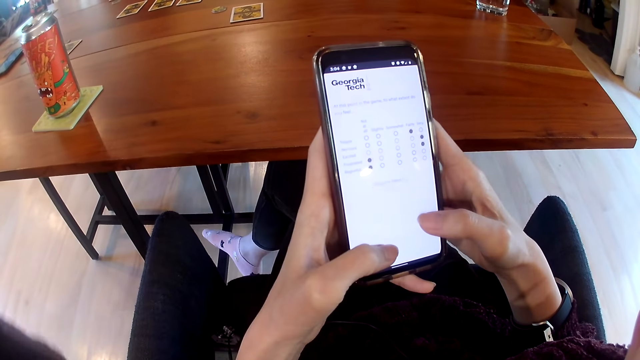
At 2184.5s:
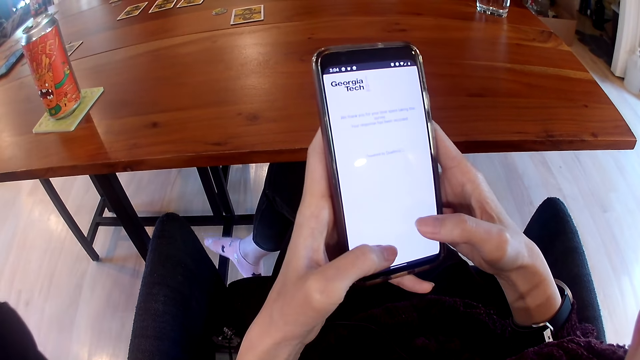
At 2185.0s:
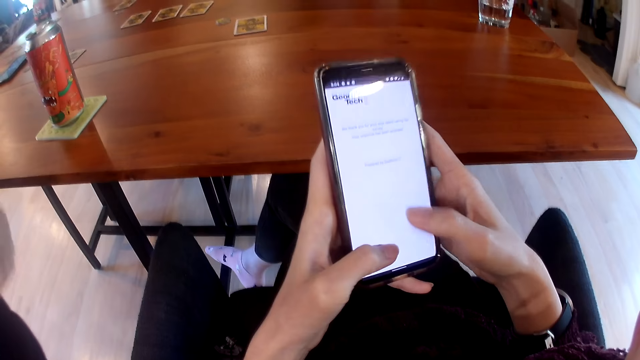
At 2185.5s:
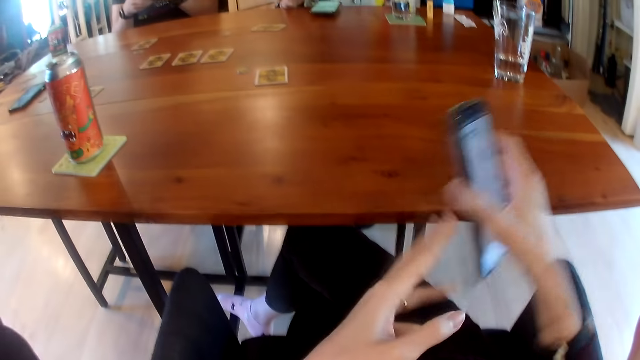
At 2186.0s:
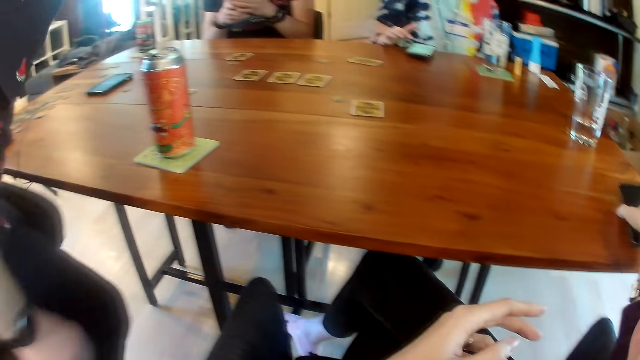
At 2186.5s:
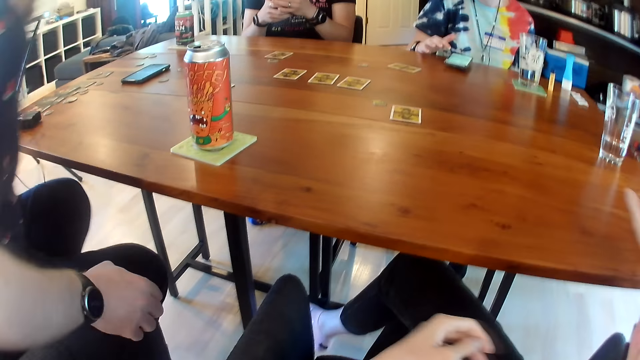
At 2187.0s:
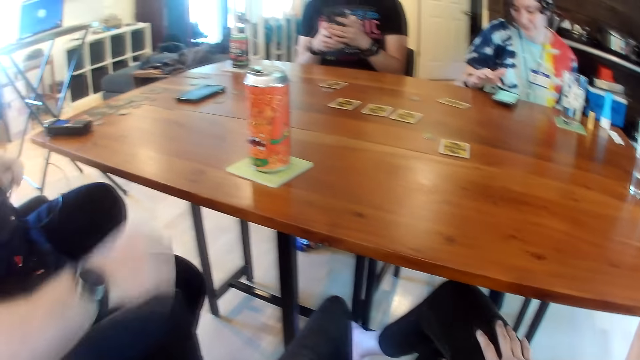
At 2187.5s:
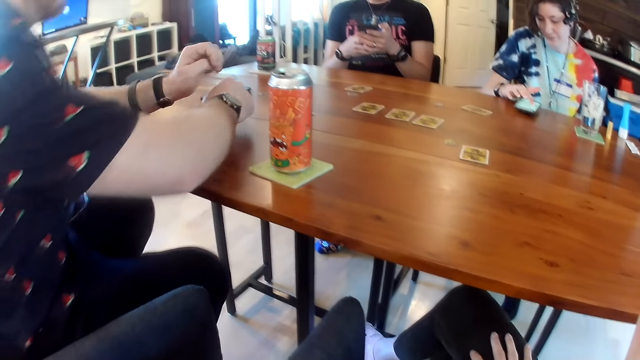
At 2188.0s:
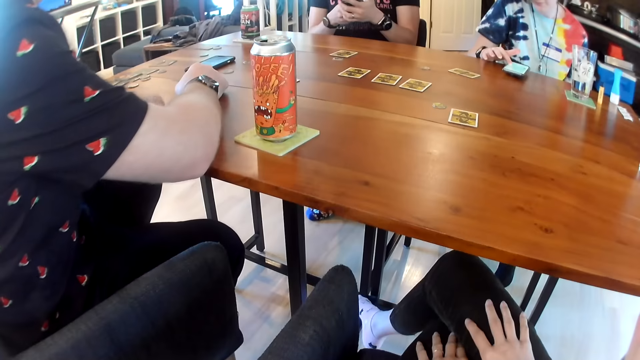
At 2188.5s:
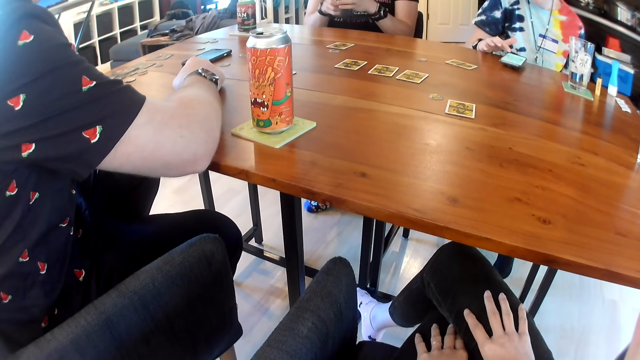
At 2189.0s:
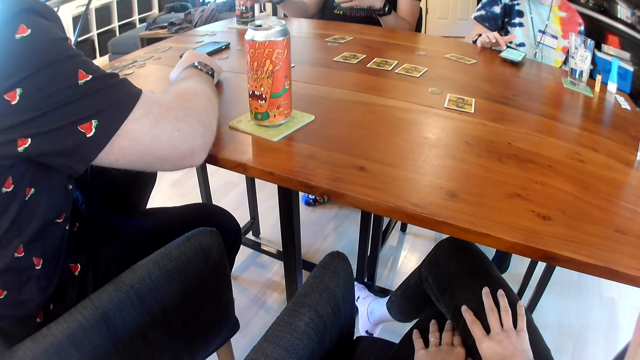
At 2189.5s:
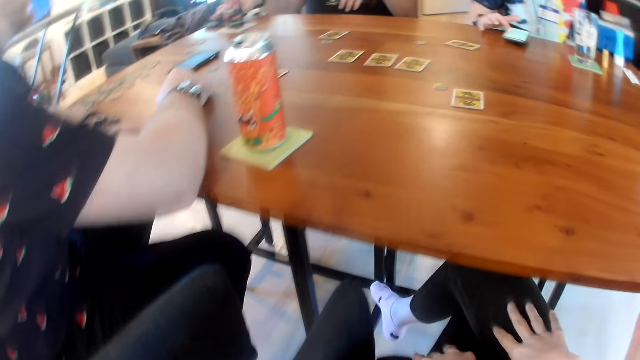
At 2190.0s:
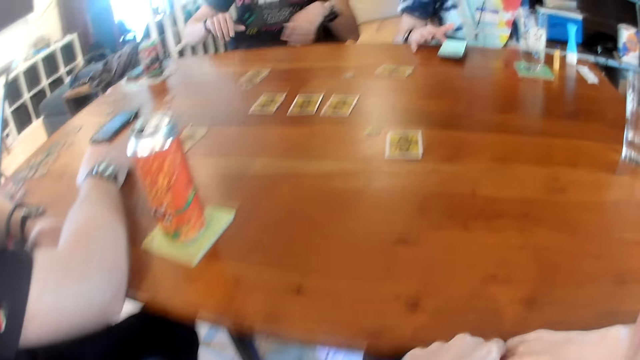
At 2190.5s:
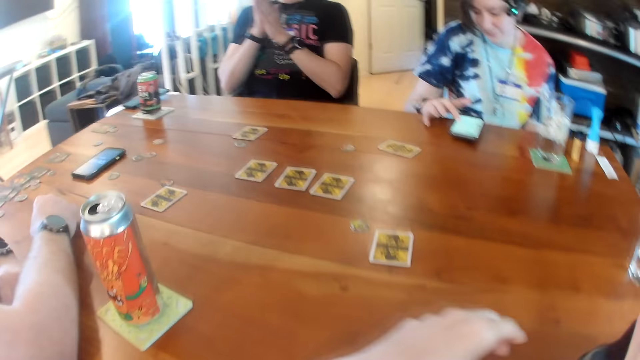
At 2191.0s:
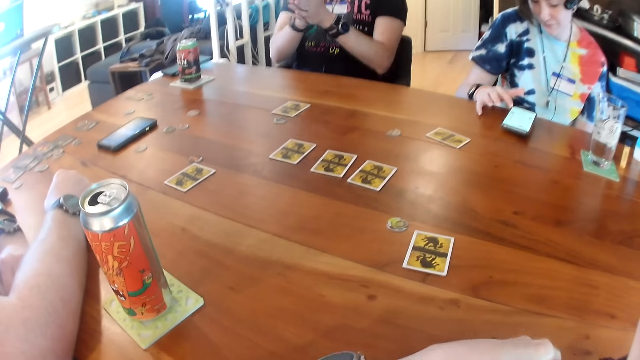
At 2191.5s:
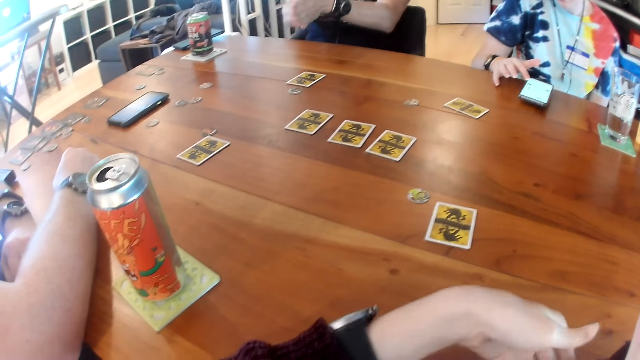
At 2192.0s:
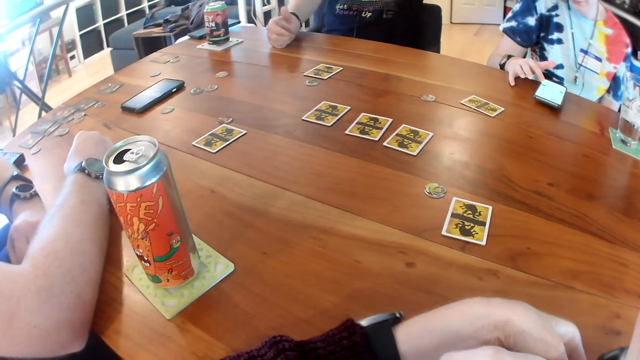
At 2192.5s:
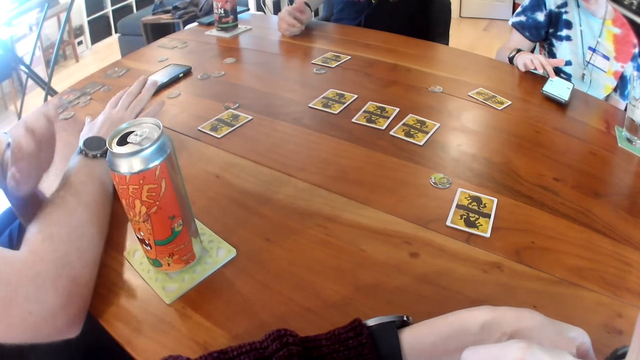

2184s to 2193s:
The camera wearer drops the phone on the table with his right hand. A man sits on a chair. A woman presses a phone. The camera wearer looks around. The man places both hands on the table. Another man drops a phone on the table with his right hand. The other man rubs both hands together.

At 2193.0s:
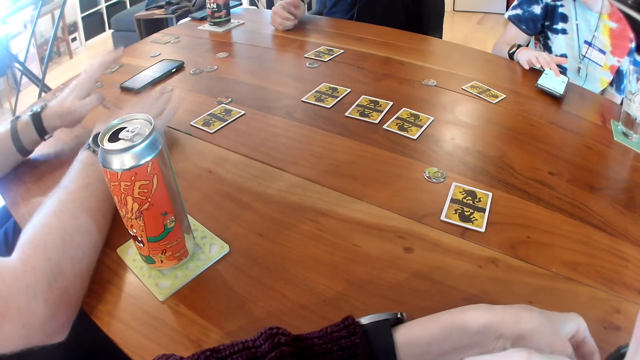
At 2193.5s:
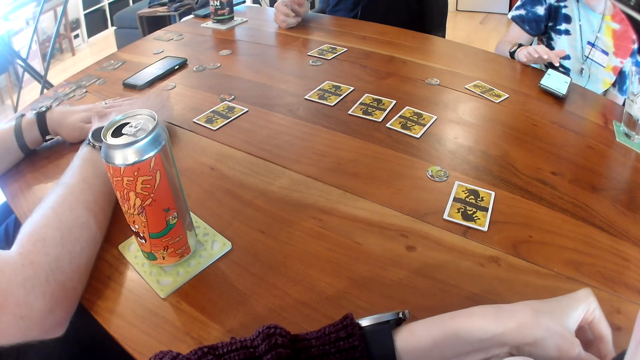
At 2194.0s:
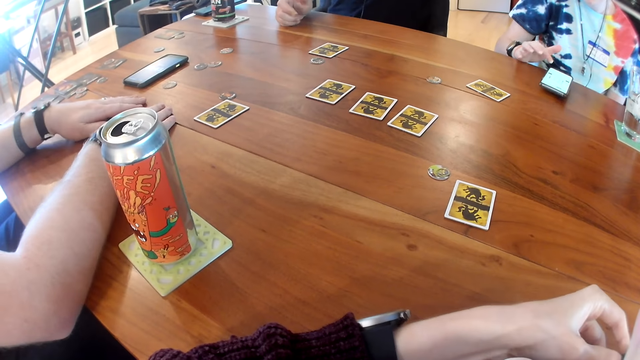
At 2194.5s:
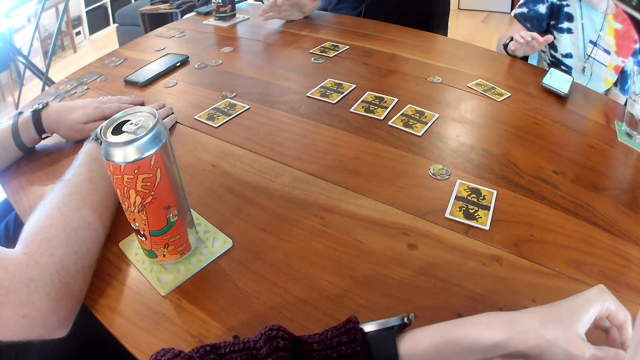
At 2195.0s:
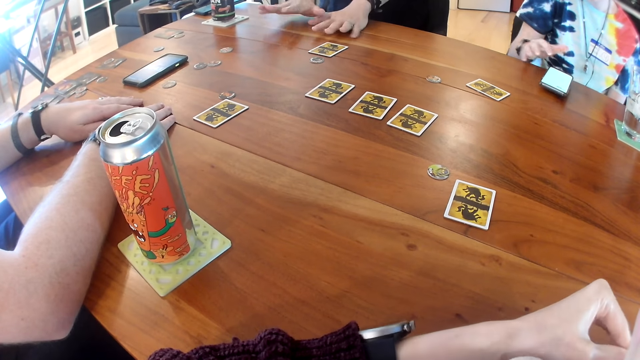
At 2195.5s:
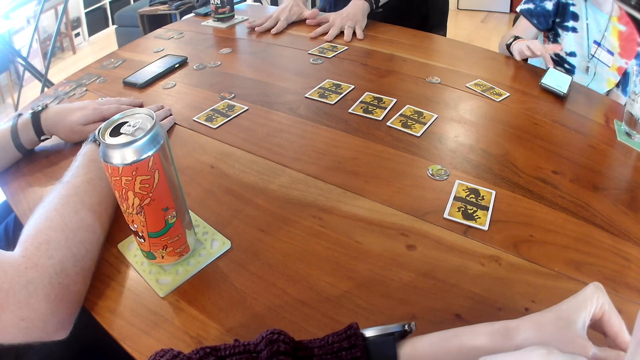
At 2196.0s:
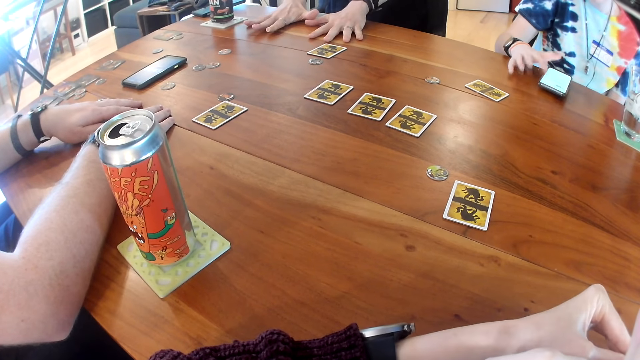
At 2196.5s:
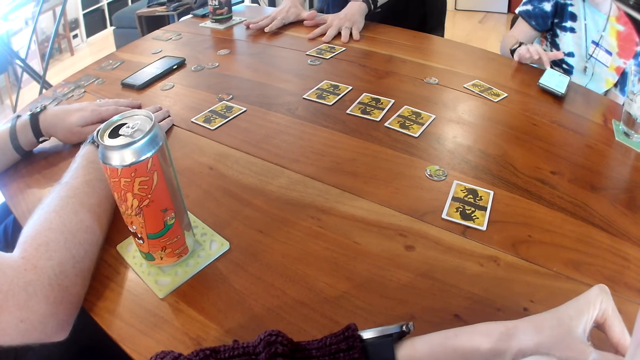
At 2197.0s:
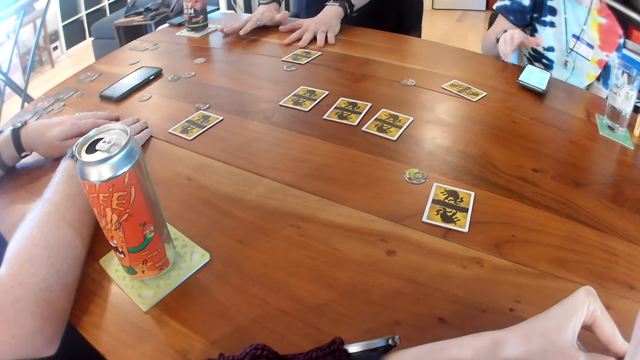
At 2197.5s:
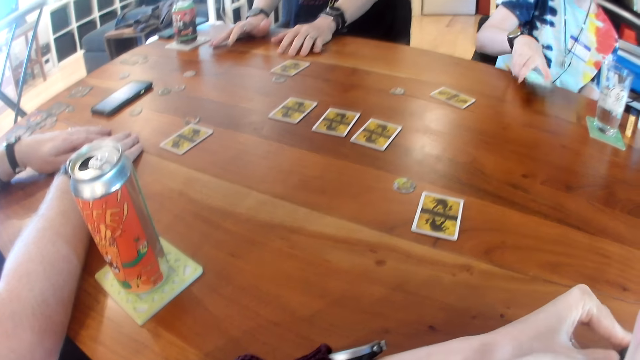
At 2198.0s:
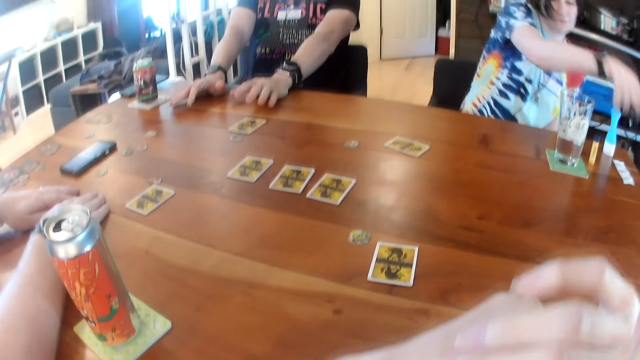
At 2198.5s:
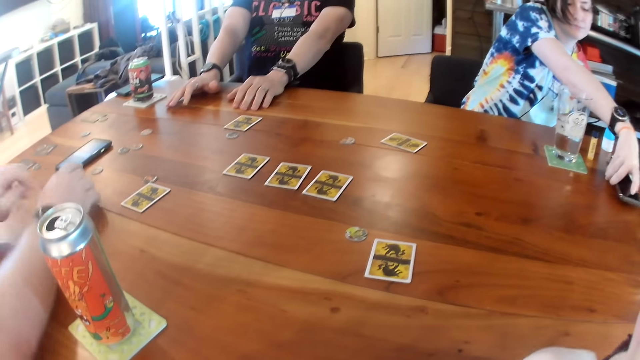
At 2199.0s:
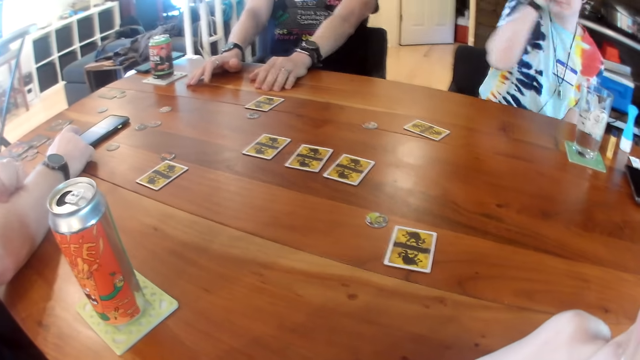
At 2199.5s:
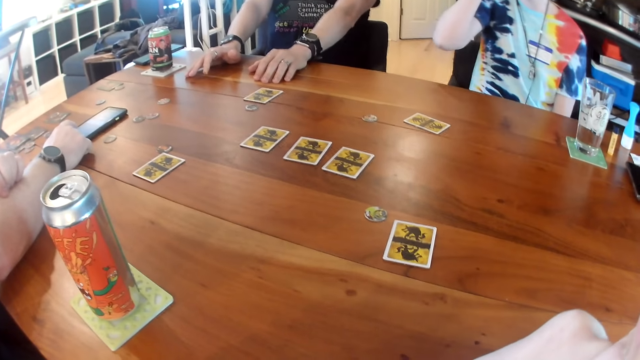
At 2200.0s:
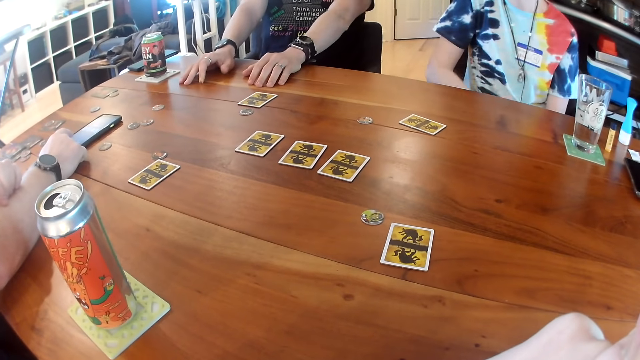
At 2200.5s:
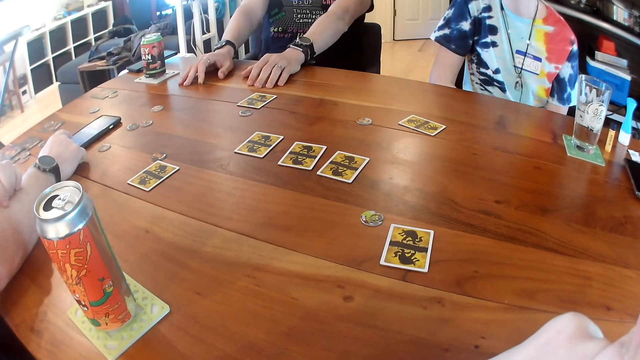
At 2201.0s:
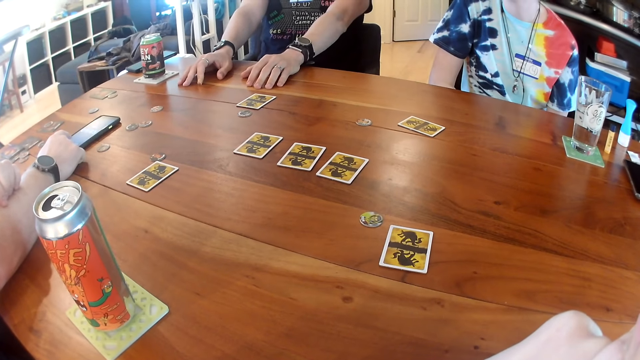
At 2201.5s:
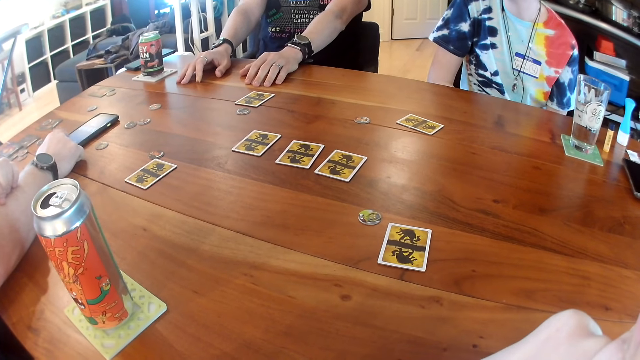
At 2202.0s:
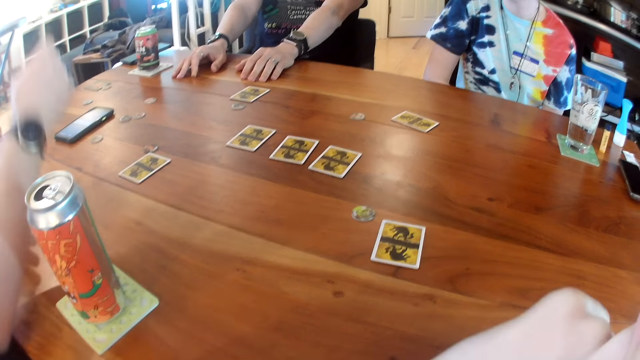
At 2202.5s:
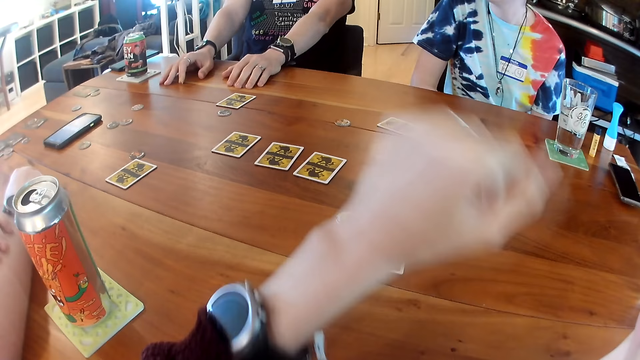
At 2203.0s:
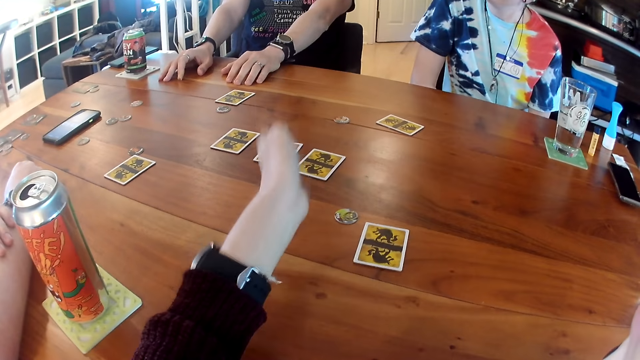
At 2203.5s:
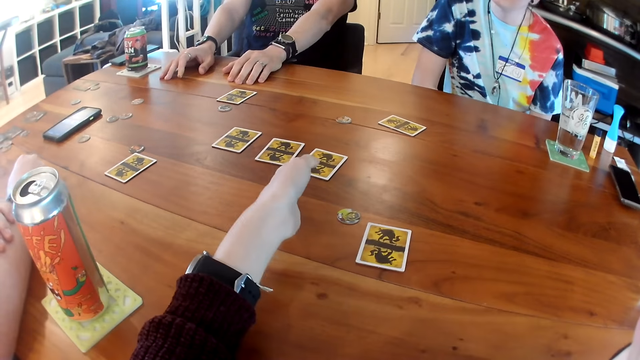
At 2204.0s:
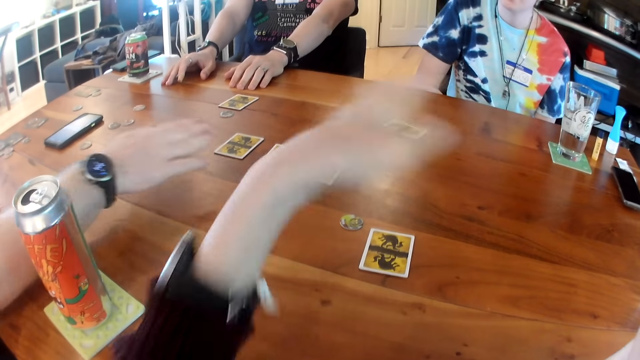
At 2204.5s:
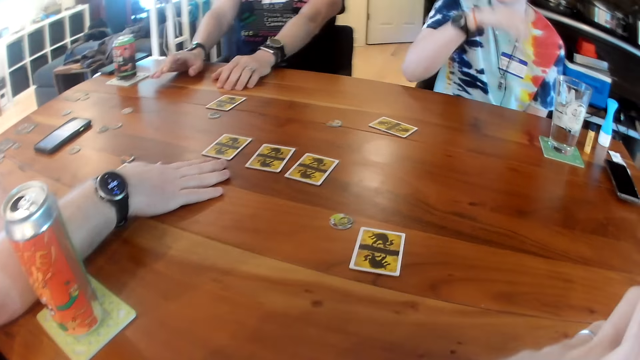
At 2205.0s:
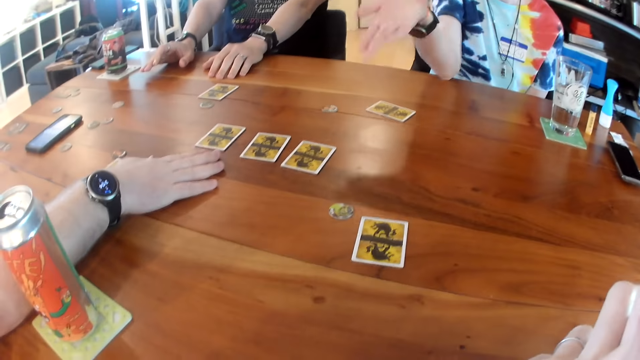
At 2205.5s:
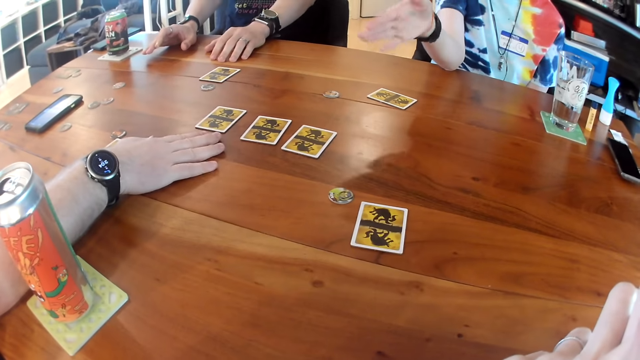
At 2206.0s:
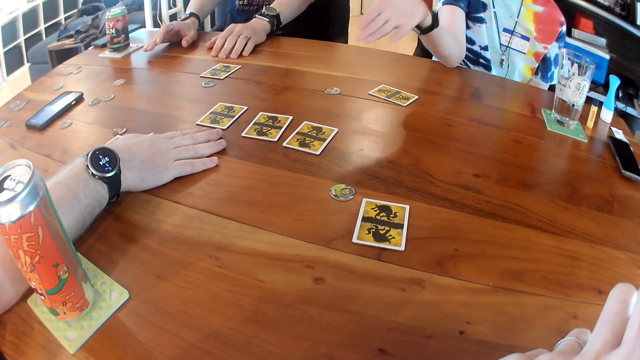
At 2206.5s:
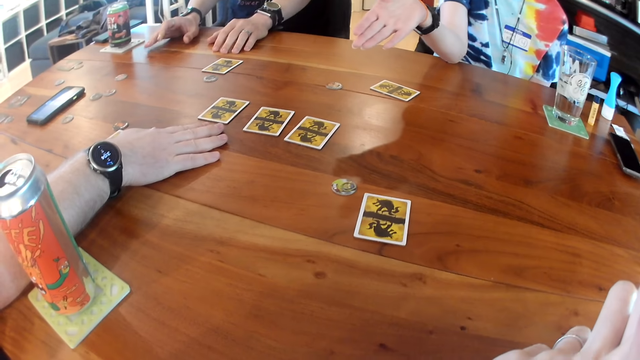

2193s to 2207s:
A man beats both hands on the table. Another man places both hands on the table. A woman operates a phone. The woman picks up the phone on the table with her right hand. The woman drops the phone on the table with her right hand. The camera wearer interacts with the first man. She touches the table with her left hand. The first man touches the table with his right hand. The woman points her right hand towards the table.
